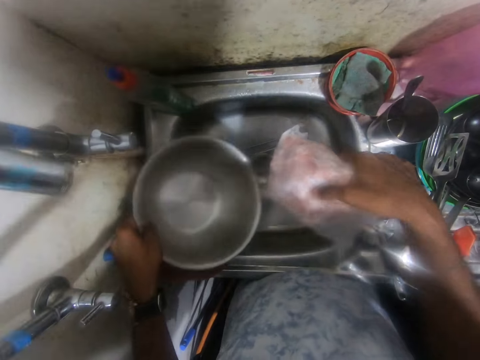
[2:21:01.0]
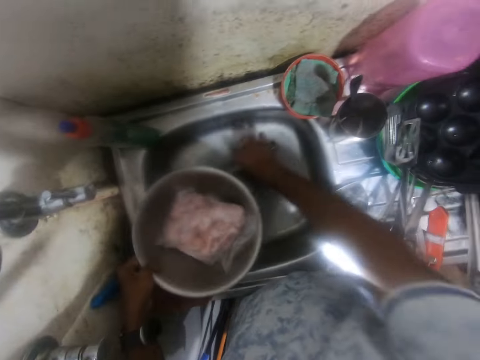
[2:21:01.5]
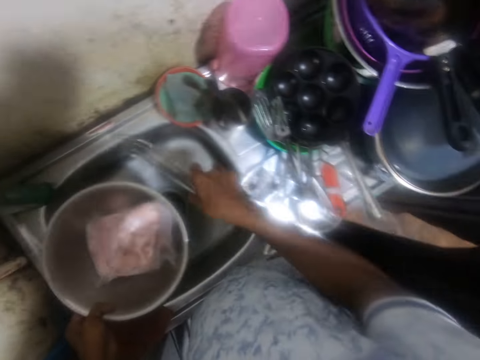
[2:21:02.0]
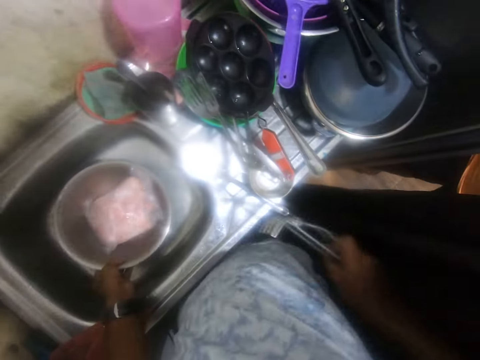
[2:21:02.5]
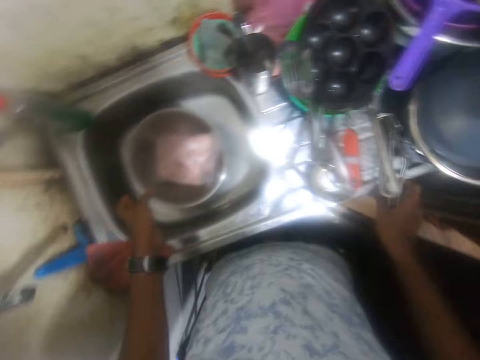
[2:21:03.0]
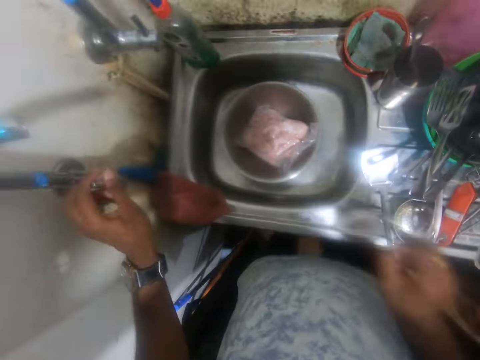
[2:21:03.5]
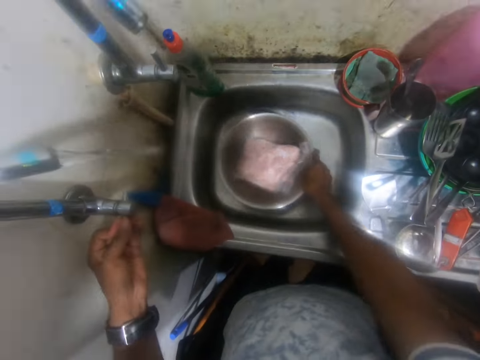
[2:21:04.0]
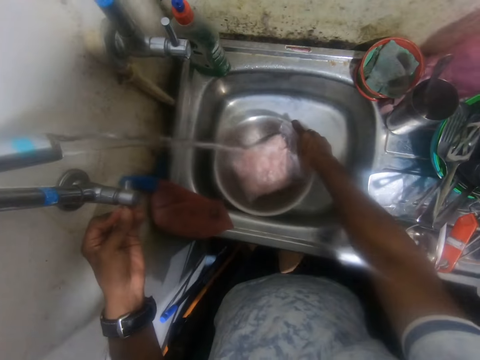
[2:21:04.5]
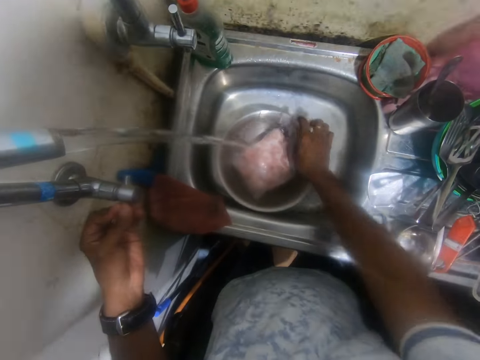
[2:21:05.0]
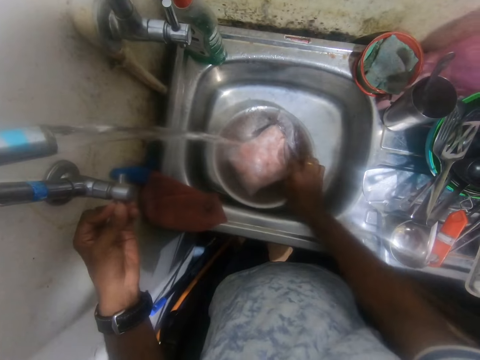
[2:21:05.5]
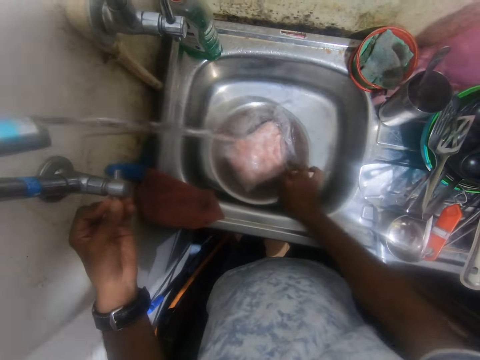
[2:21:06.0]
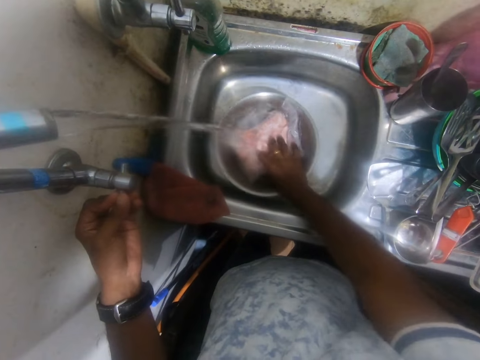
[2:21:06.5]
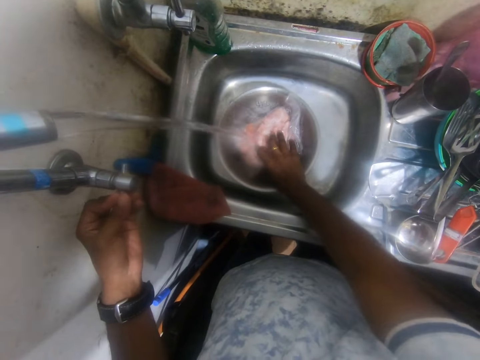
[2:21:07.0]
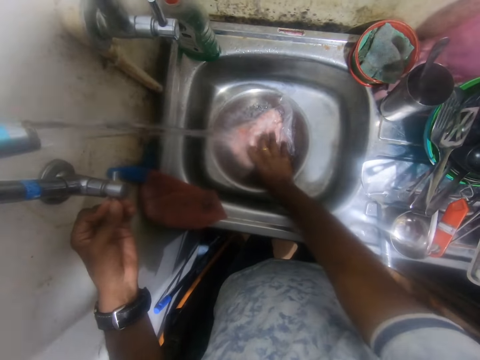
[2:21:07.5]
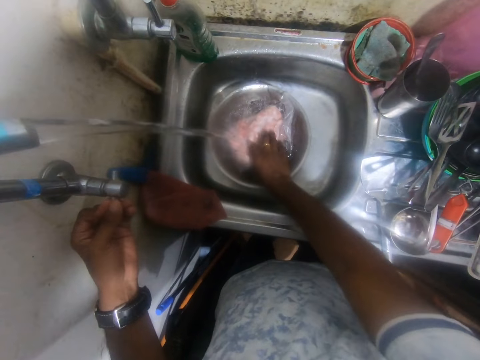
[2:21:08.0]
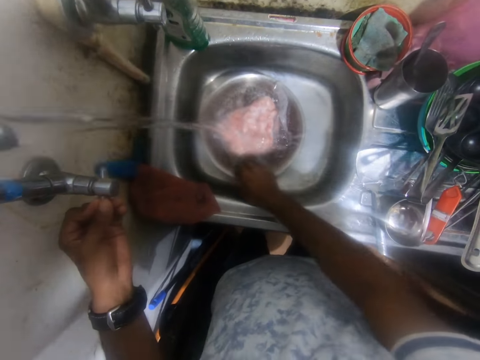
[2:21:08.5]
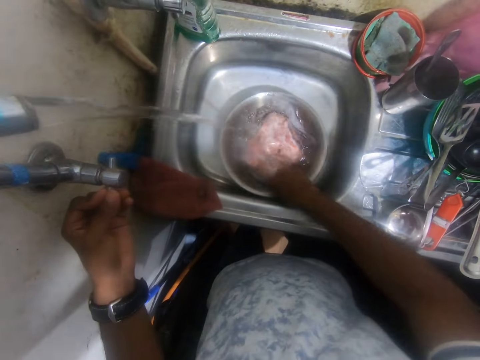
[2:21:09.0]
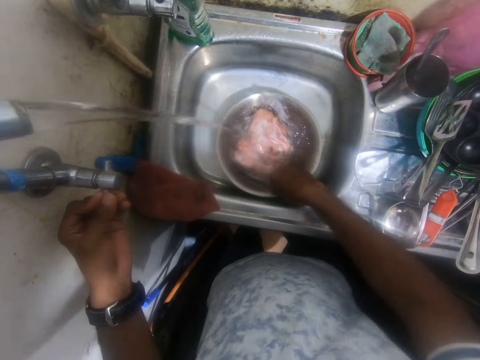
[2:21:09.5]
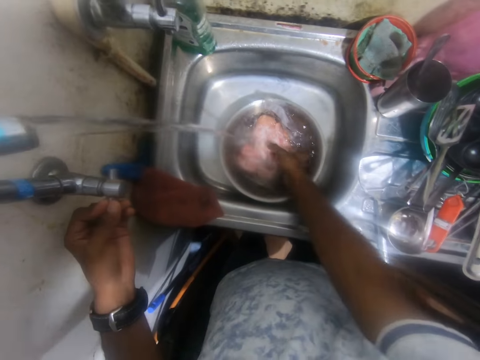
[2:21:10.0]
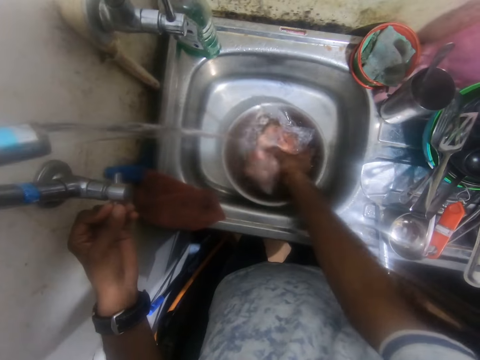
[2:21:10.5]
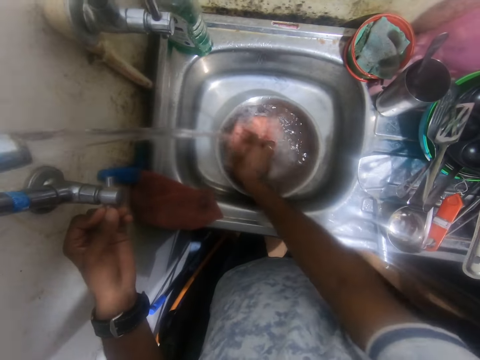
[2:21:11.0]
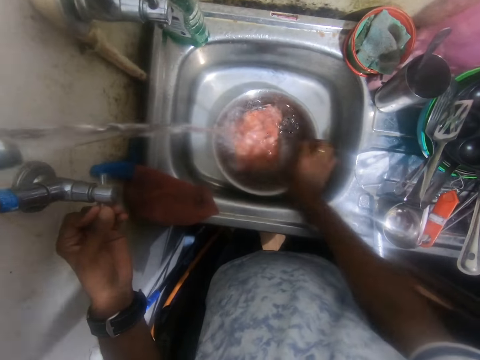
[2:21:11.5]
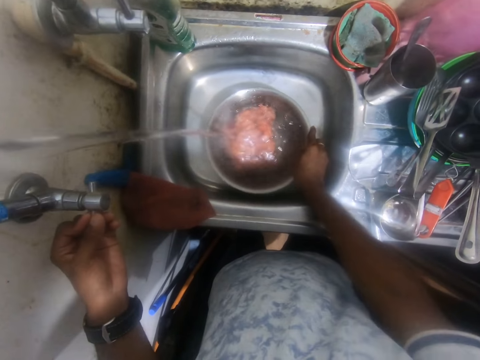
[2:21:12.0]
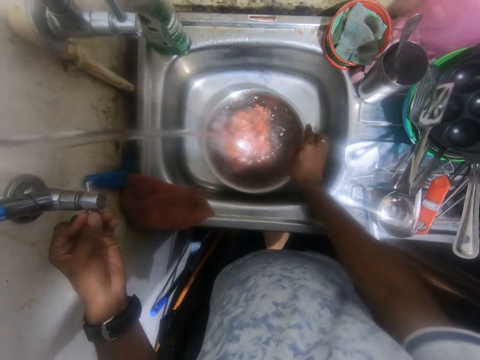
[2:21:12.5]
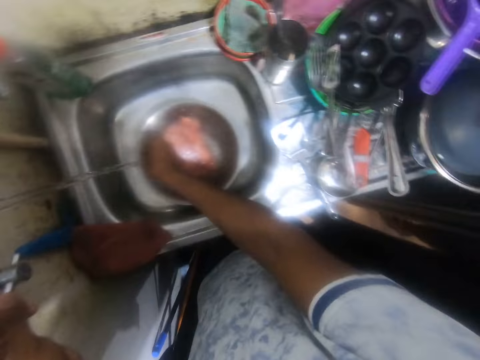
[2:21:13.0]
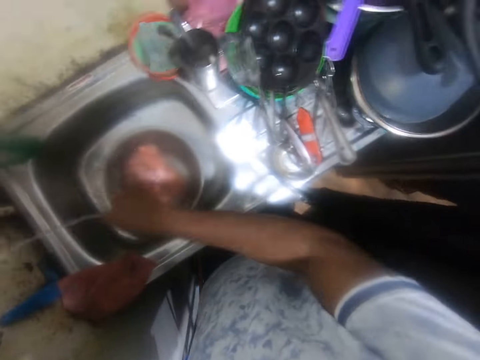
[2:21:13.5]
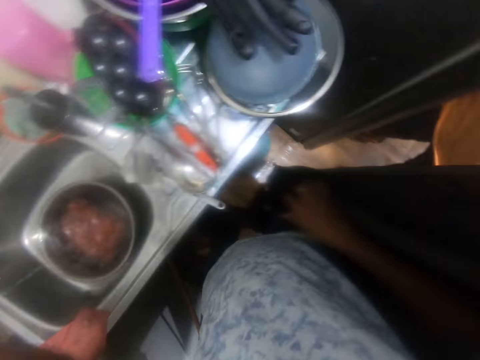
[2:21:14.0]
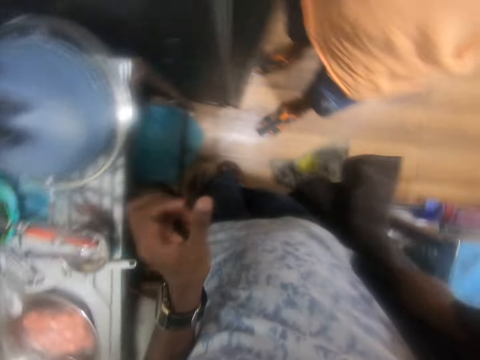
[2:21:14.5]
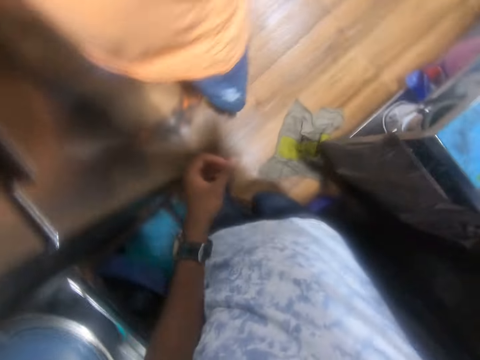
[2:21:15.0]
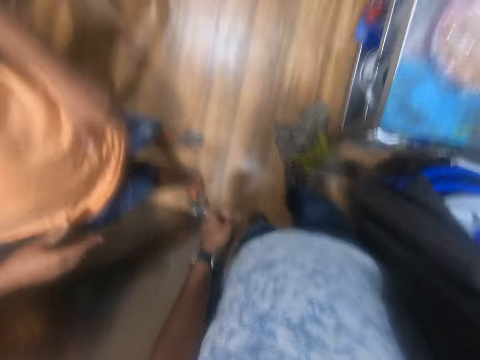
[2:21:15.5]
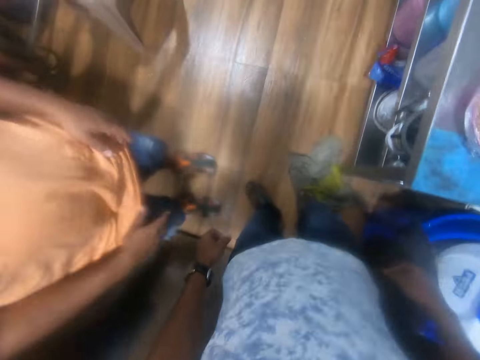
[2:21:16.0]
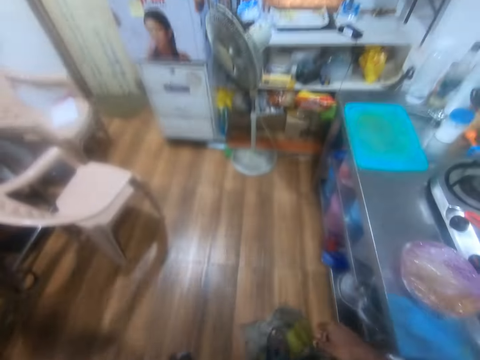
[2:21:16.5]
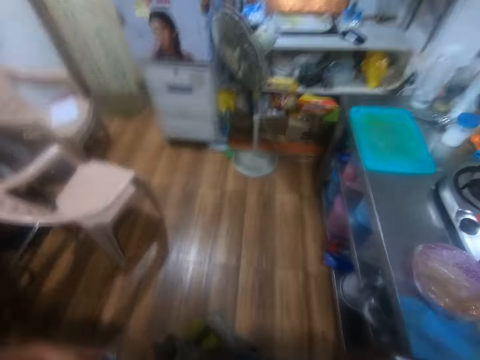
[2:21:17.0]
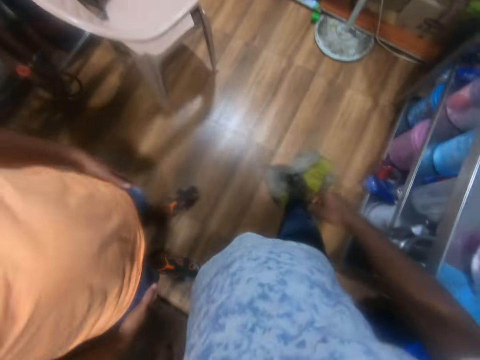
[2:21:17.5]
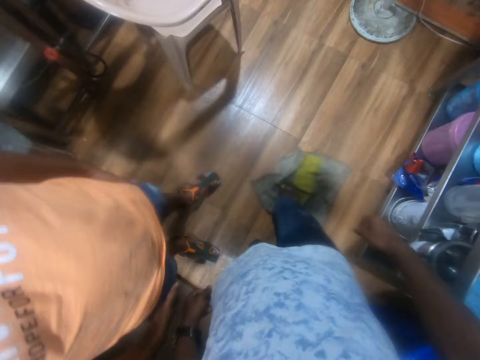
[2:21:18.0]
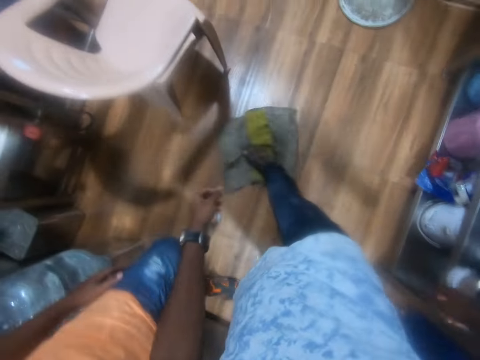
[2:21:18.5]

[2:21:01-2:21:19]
The camera wearer drops the pack of chicken into the steel bowl with his right hand. He picks a whisk from the basin of the kitchen sink with his right hand. He drops the steel bowl into the basin of the kitchen sink with his left hand. He drops the whisk on the drainboard of the kitchen sink with his right hand. He turns on a tap with his left hand. He adjusts the steel bowl in the basin of the kitchen sink with his right hand. He adjusts the pack of chicken in the steel bowl in the basin of the kitchen sink with his right hand. He adjusts the steel bowl in the basin of the kitchen sink with his right hand. He flips the pack of chicken in the steel bowl in the basin of the kitchen sink with his right hand. He moves the steel bowl in the basin of the kitchen sink with his right hand. He rinses his right hand with water from the tap. He turns off the tap with his left hand. He pulls a curtain with his right hand. He removes his right hand from the curtain. He cleans the floor with his leg on a piece of rag on the floor, with his right foot.

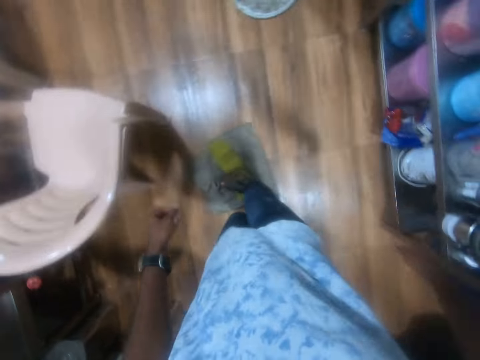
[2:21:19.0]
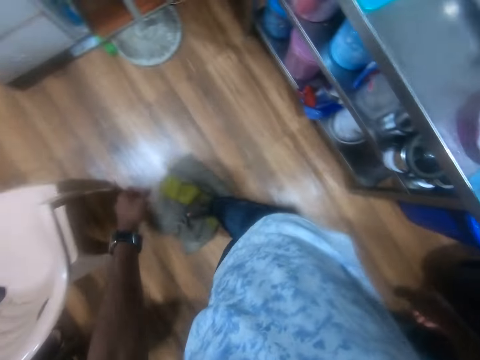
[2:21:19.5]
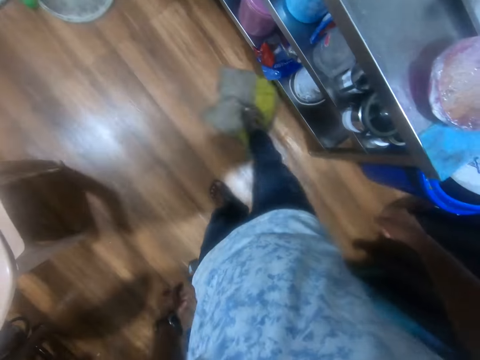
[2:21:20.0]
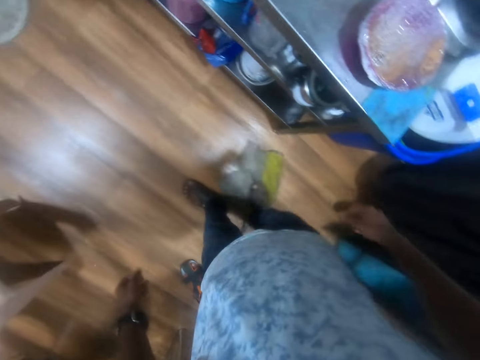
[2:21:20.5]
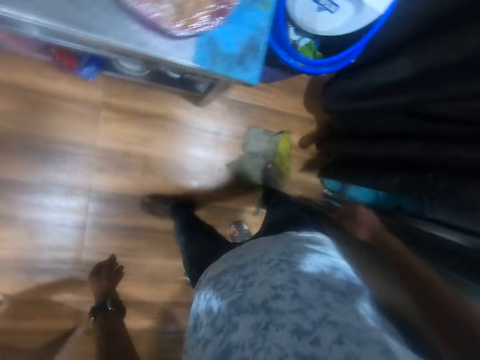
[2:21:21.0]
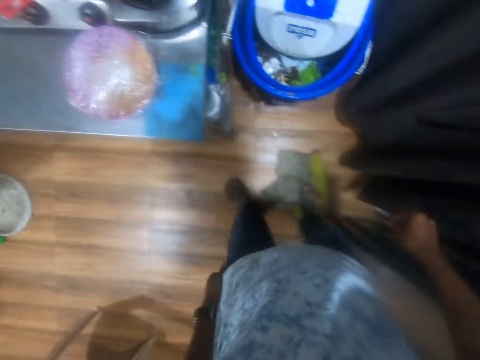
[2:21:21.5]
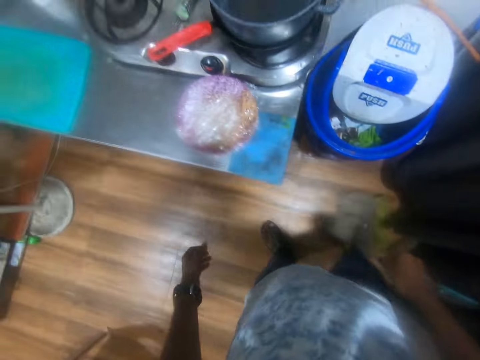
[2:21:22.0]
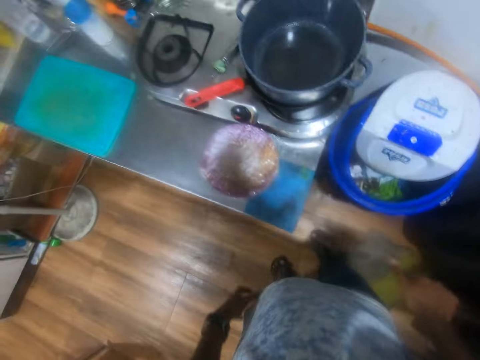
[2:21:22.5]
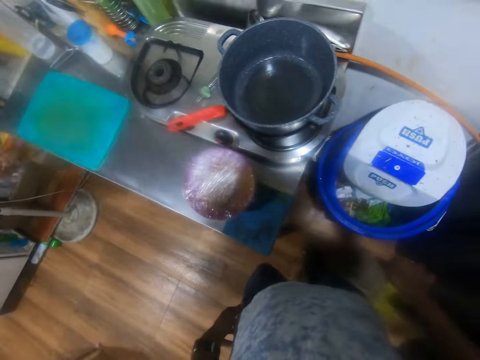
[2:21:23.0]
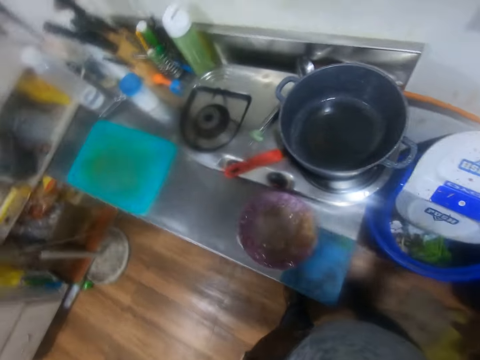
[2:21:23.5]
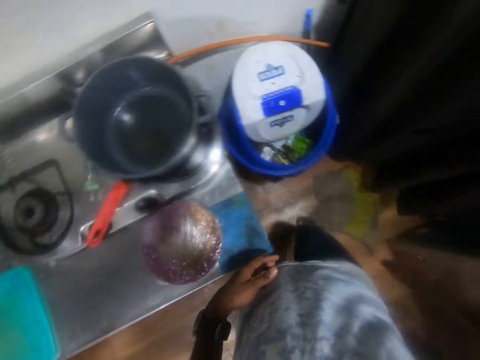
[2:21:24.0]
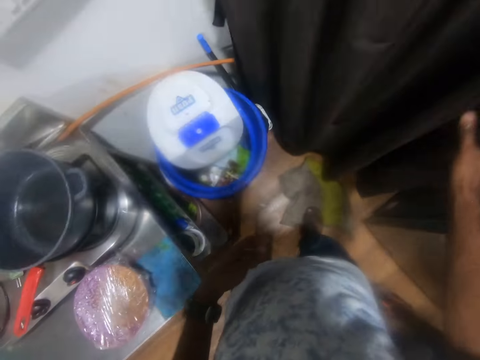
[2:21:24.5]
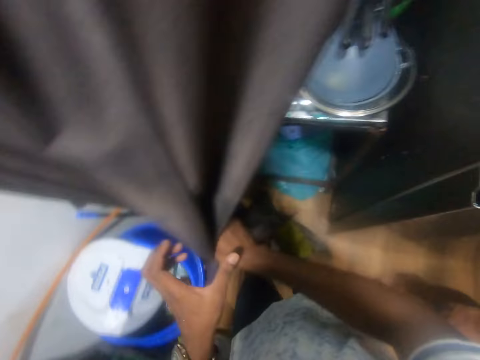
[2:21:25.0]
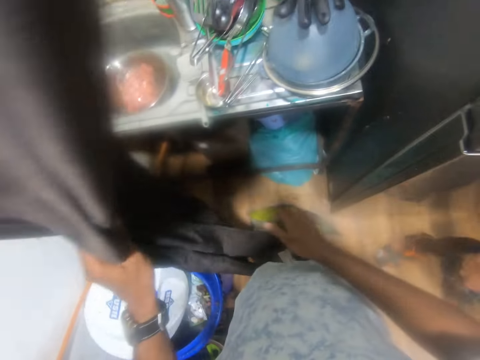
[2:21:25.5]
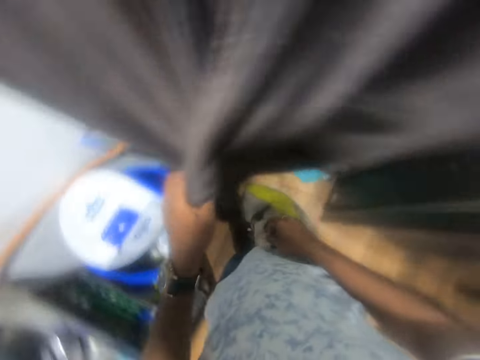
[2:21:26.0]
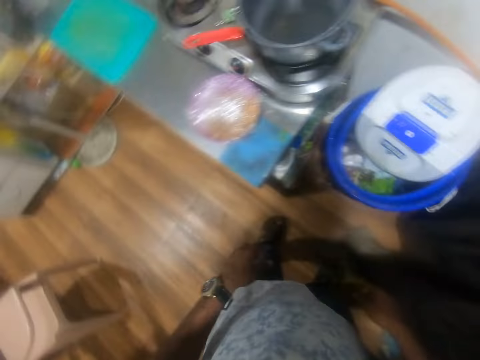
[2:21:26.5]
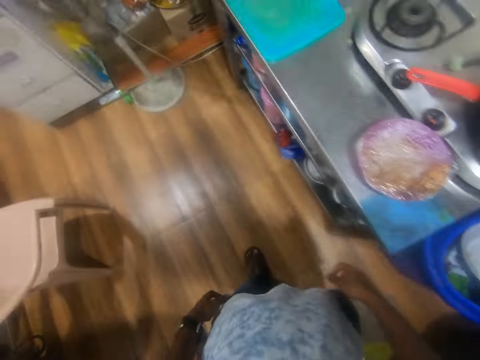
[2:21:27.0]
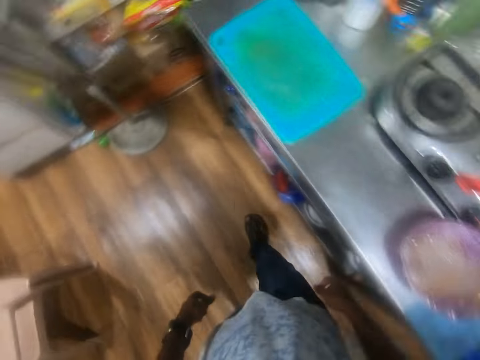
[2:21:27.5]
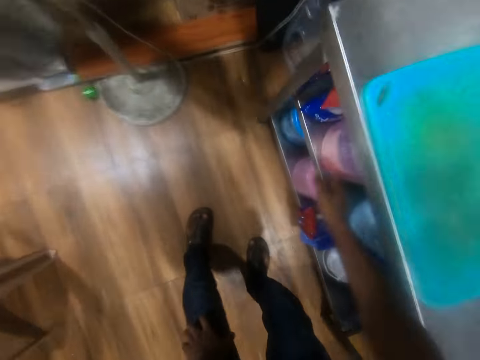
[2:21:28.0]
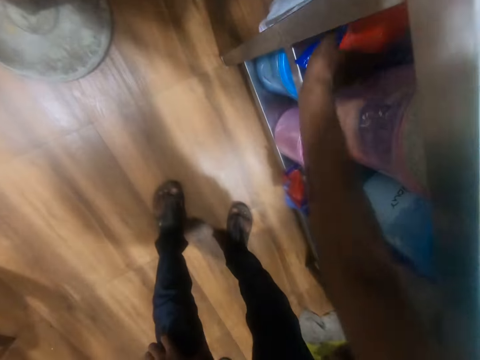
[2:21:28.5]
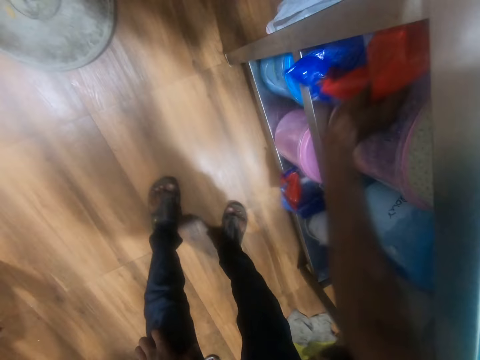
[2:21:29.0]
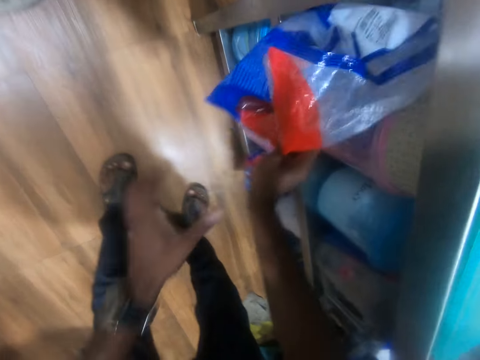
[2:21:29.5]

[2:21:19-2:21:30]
The camera wearer opens the curtain with his right hand. He passes the curtain from his right hand to his left hand. He drops the curtain with his left hand. He looks around. He pulls a pack of sugar from a drawer with his right hand.
